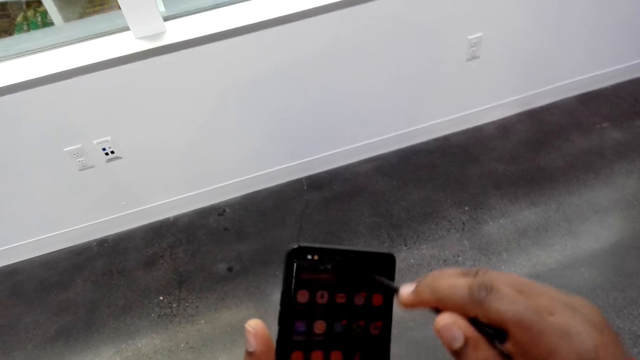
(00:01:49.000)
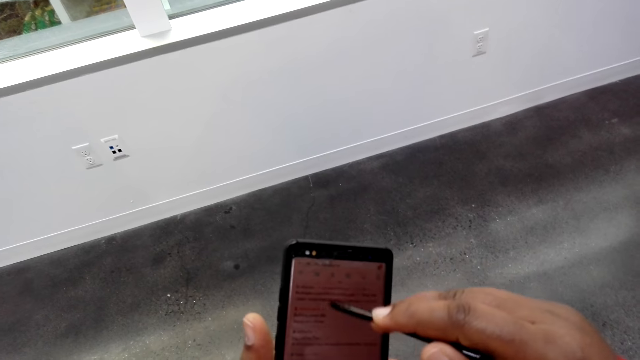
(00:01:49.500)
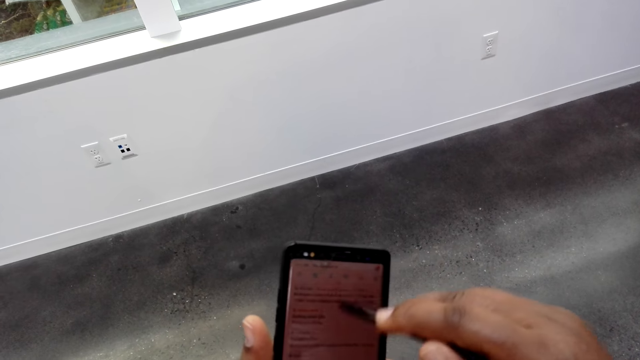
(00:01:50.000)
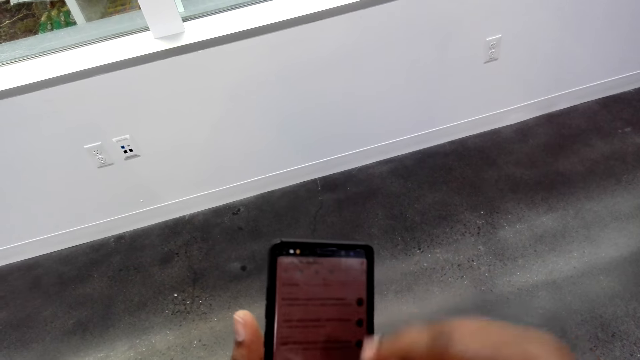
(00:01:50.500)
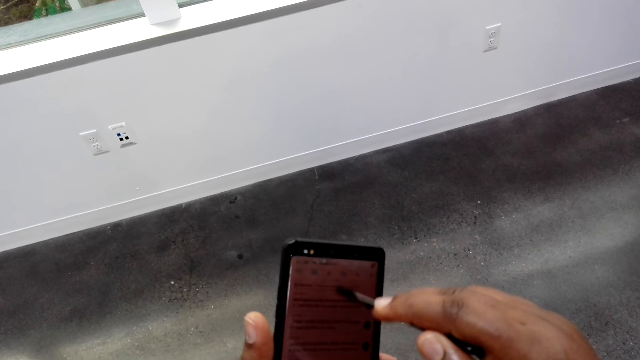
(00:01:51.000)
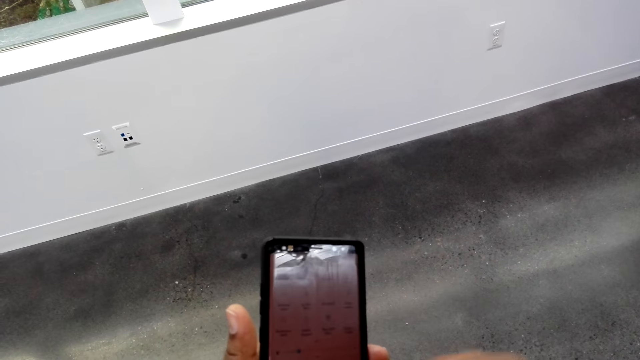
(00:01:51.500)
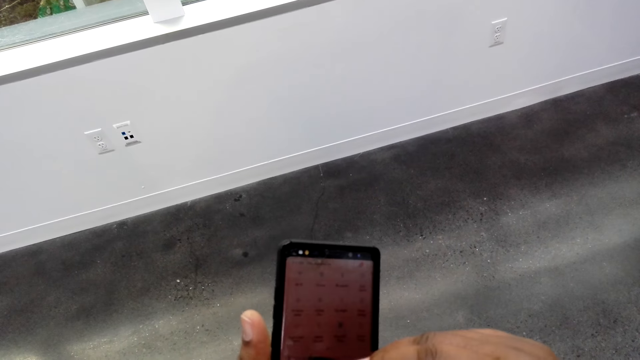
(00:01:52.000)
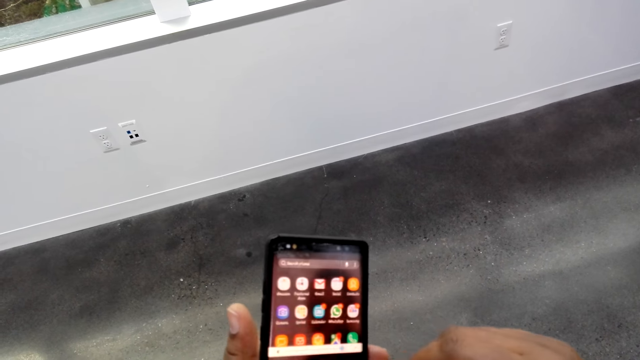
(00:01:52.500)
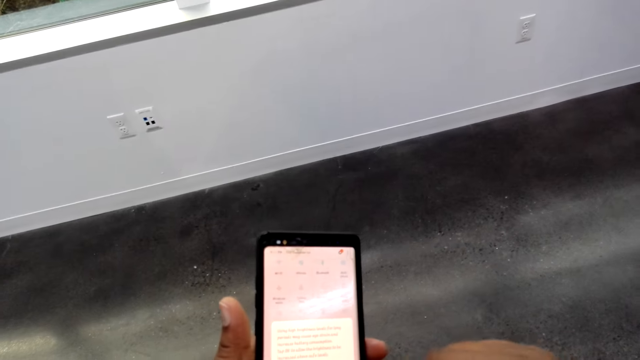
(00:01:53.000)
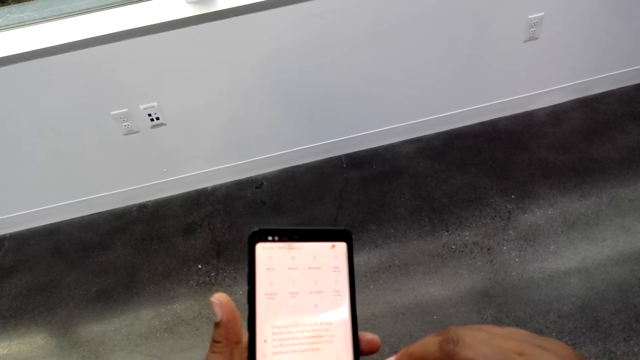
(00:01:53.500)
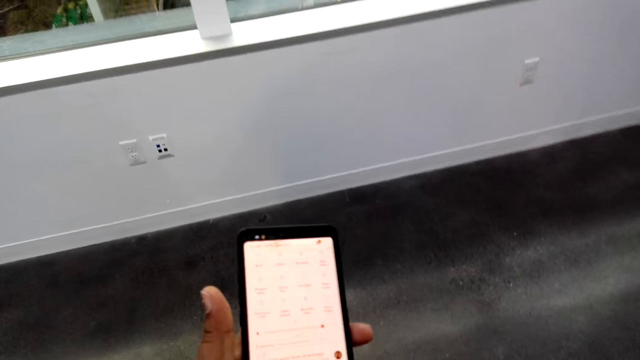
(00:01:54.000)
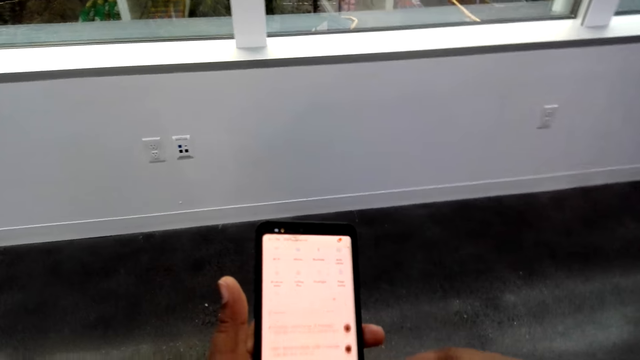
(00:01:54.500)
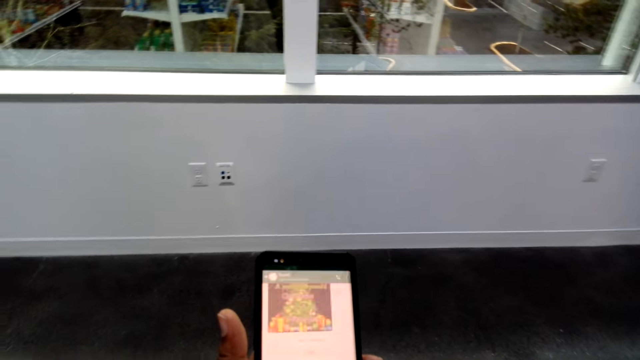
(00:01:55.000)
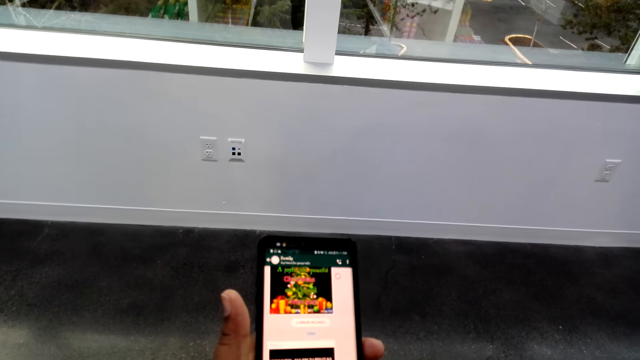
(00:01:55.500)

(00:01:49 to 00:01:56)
The camera wearer scrolls the phone with a Samsung Galaxy stick.

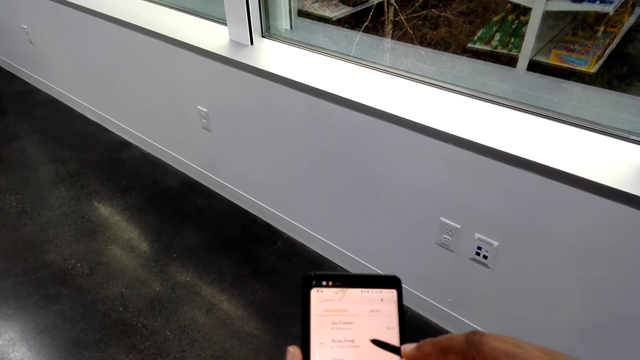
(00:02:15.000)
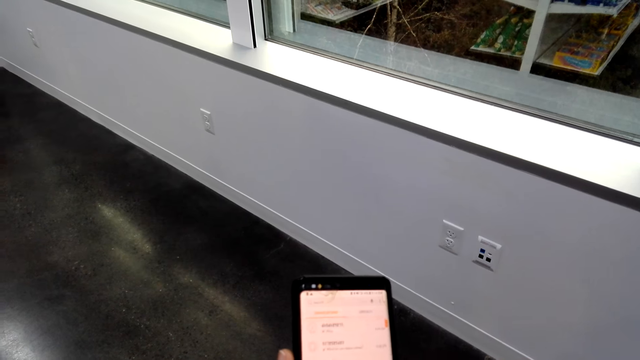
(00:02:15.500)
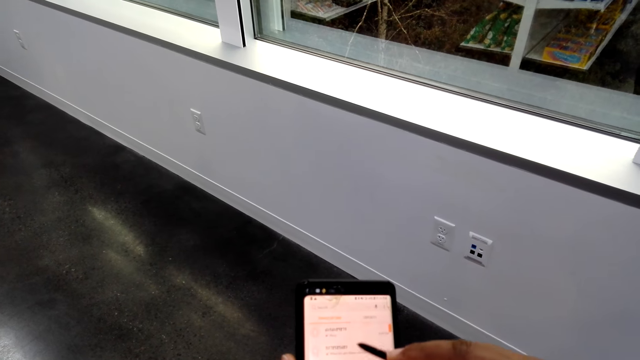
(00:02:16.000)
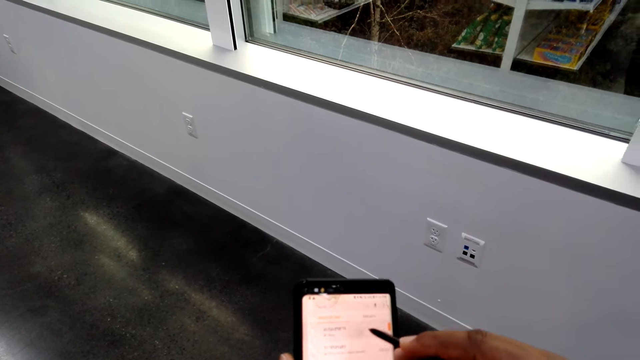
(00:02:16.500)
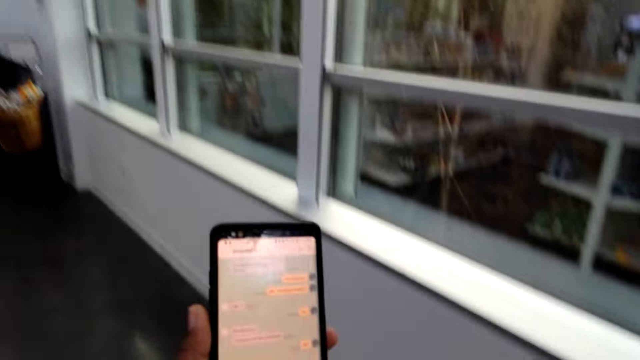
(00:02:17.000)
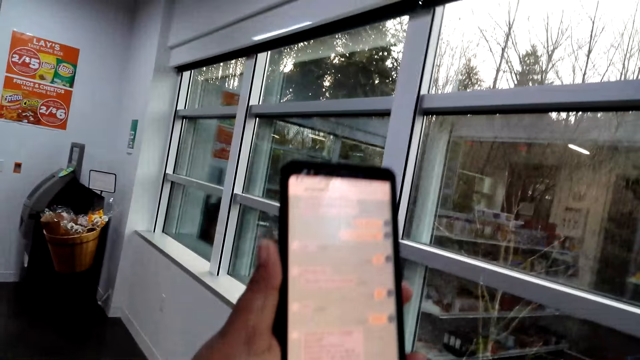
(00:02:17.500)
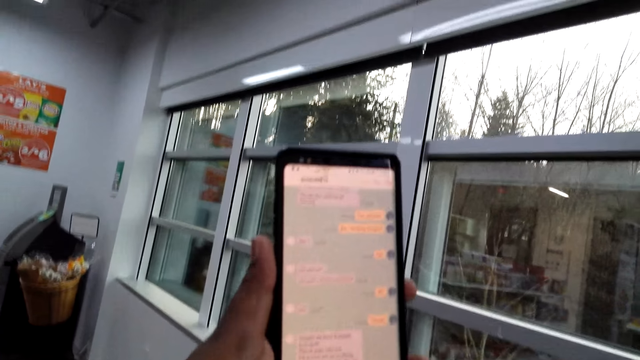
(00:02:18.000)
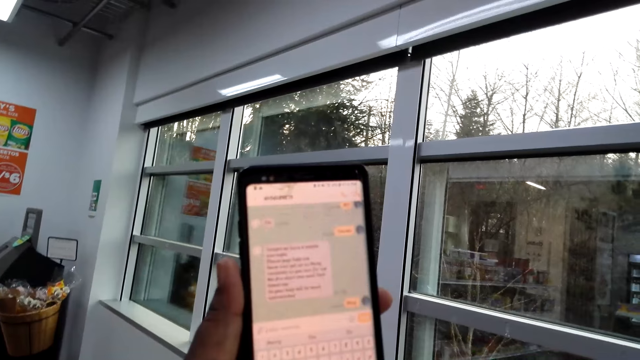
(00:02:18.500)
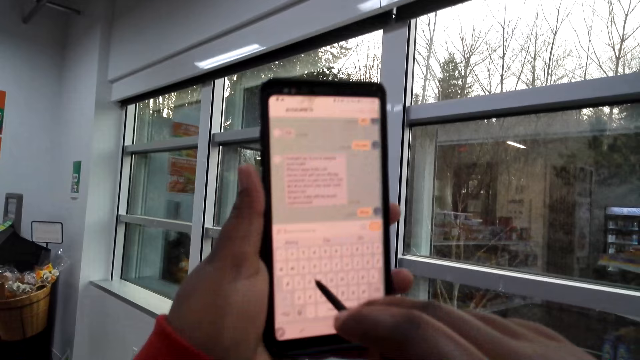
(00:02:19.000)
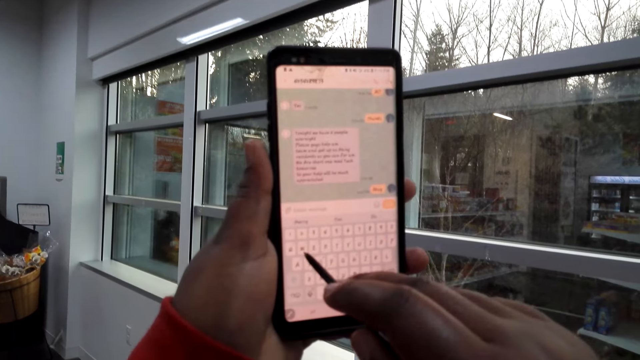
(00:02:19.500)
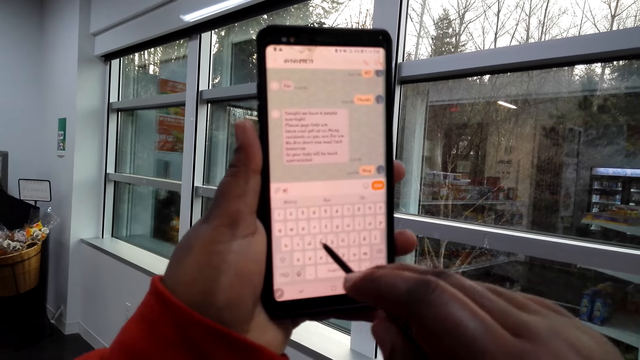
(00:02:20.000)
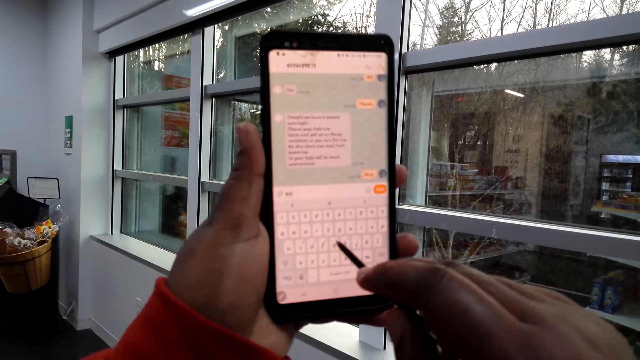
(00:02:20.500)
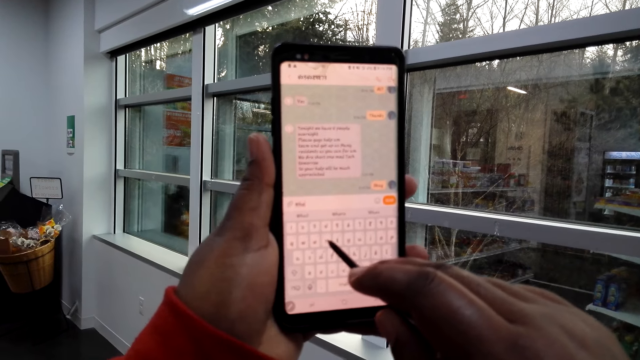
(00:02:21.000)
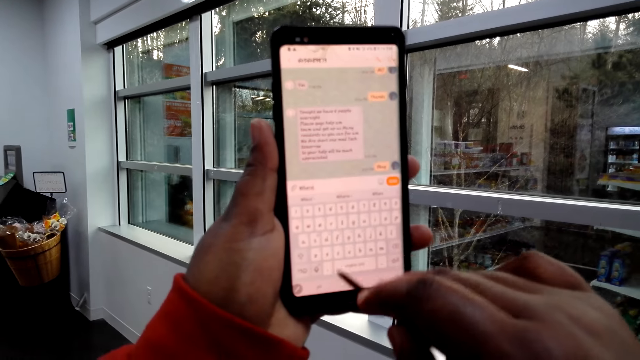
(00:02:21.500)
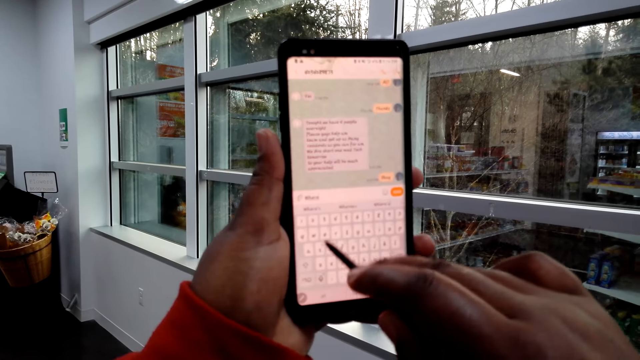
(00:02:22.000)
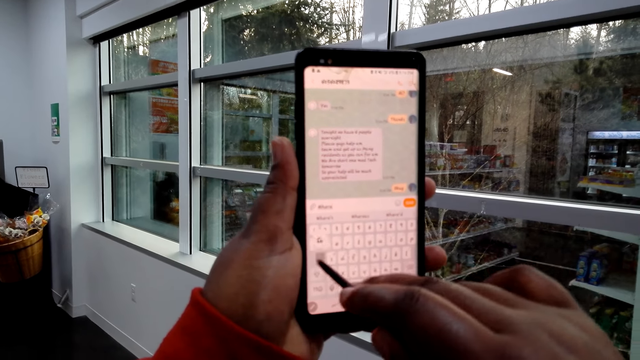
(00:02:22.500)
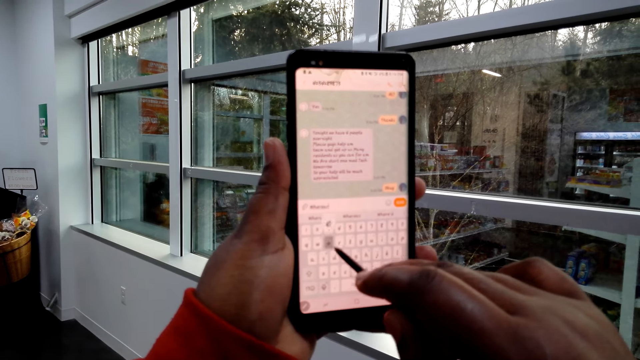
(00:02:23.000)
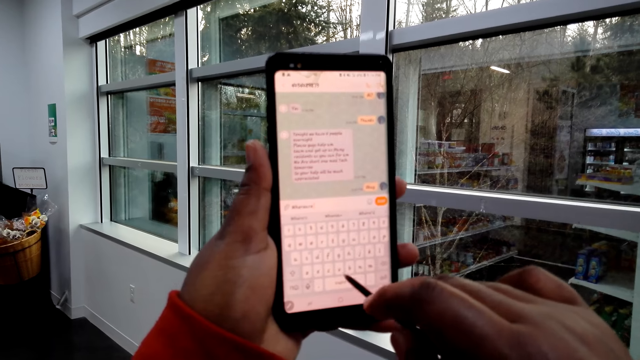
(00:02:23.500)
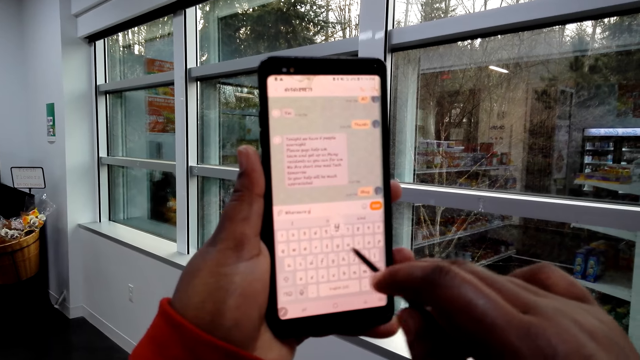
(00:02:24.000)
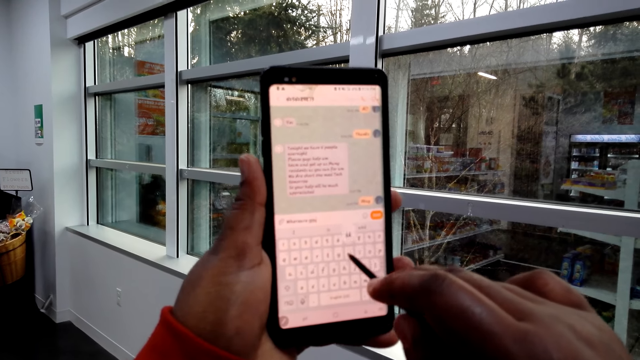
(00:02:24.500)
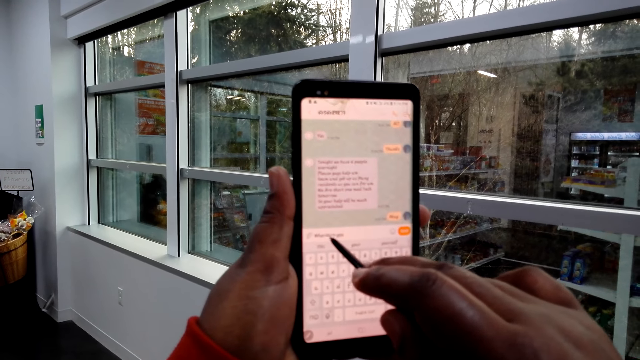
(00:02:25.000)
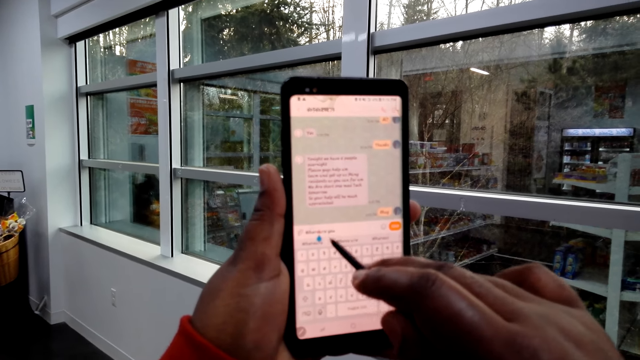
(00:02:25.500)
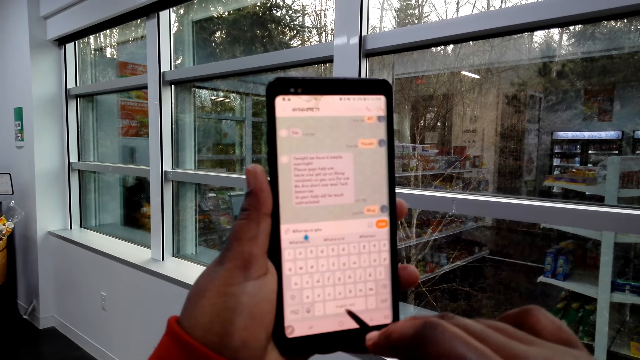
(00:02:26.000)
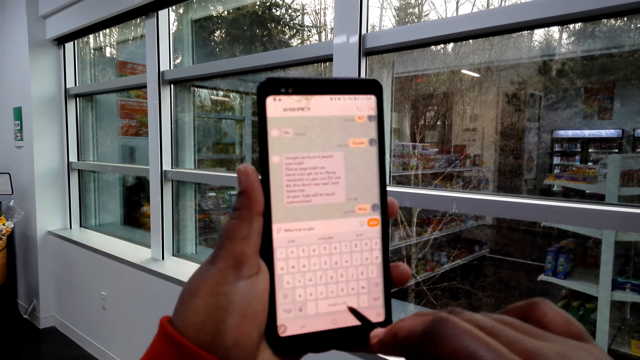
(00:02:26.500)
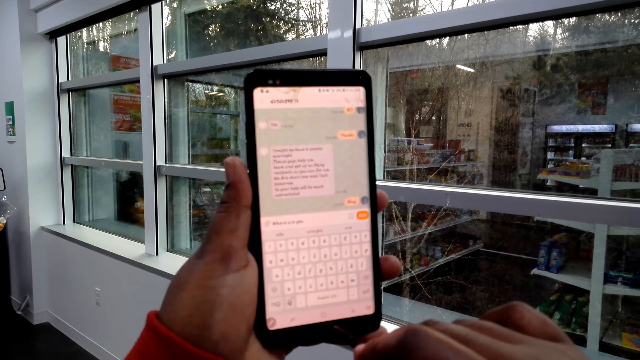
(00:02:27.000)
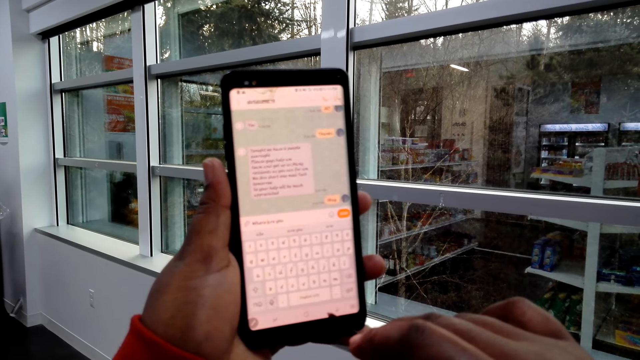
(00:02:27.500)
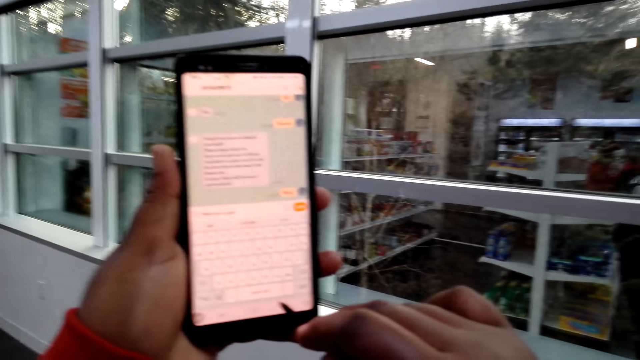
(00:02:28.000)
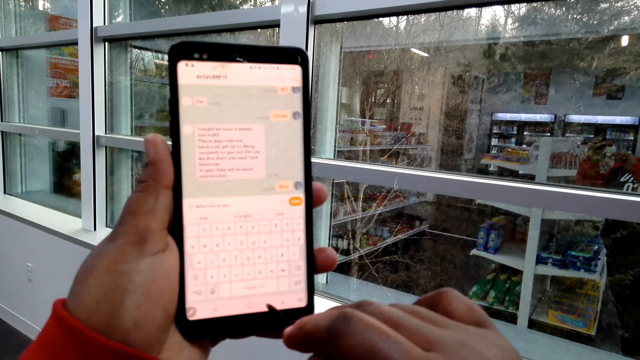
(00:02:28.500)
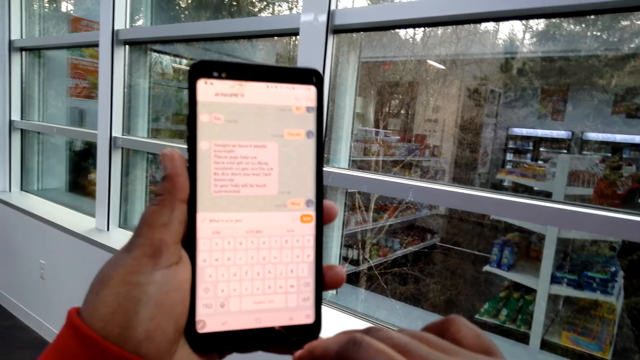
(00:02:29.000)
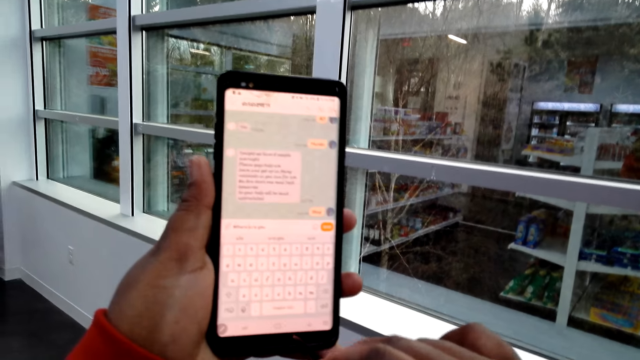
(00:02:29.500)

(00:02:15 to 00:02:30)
The camera wearer moves her phone upwards. She operates the phone. She scrolls the phone with a Samsung Galaxy stick.
